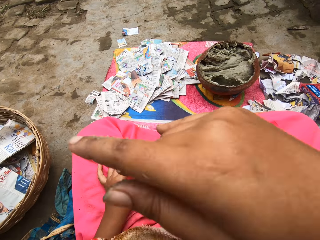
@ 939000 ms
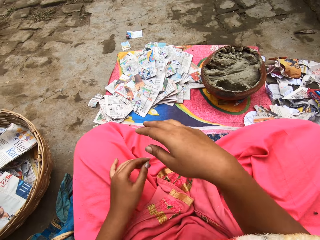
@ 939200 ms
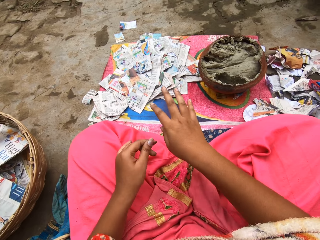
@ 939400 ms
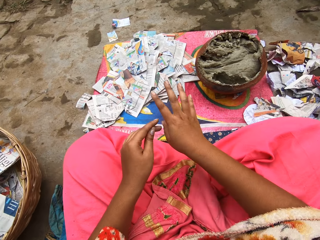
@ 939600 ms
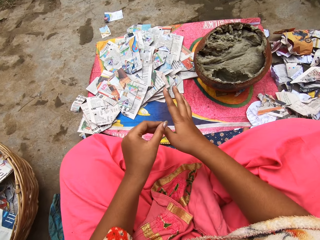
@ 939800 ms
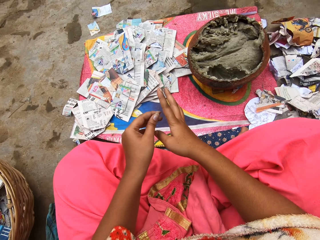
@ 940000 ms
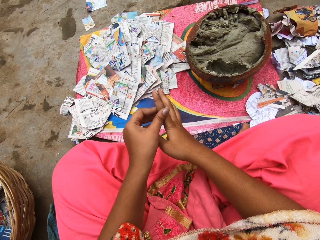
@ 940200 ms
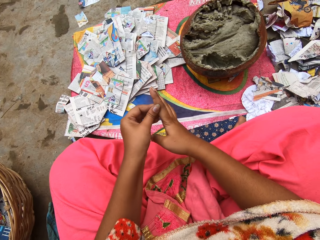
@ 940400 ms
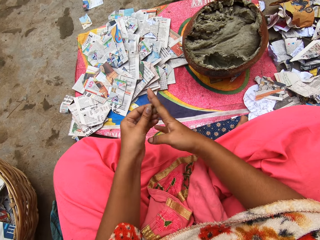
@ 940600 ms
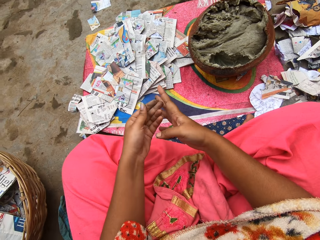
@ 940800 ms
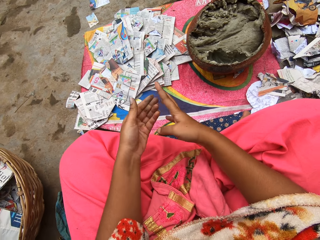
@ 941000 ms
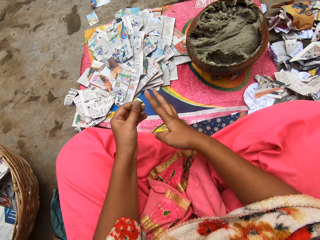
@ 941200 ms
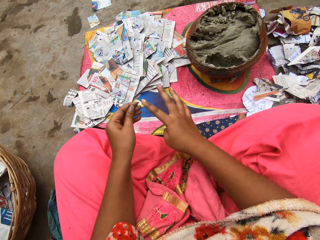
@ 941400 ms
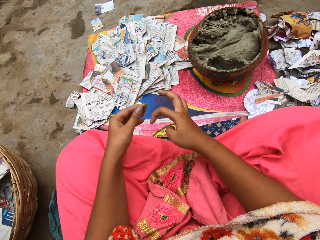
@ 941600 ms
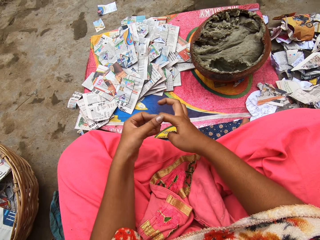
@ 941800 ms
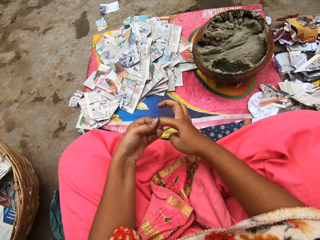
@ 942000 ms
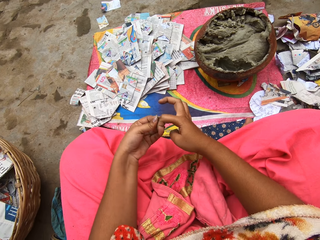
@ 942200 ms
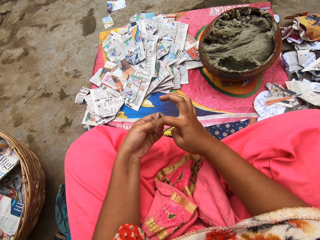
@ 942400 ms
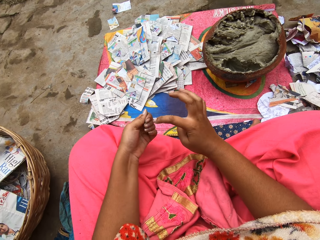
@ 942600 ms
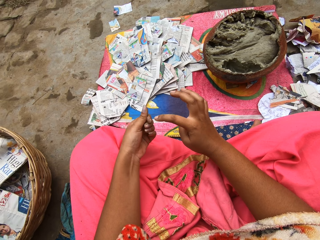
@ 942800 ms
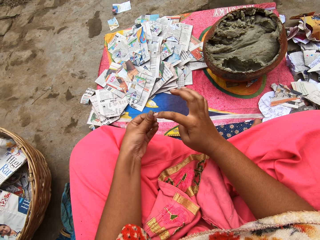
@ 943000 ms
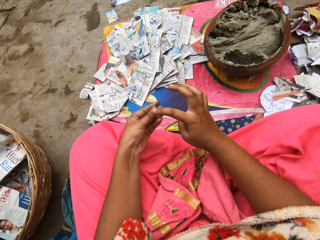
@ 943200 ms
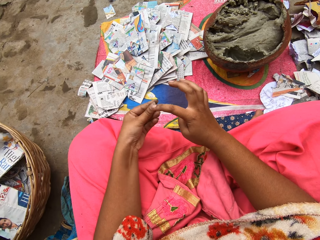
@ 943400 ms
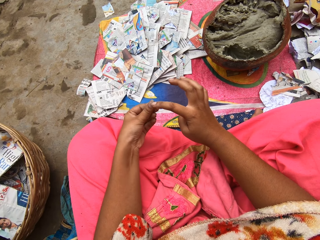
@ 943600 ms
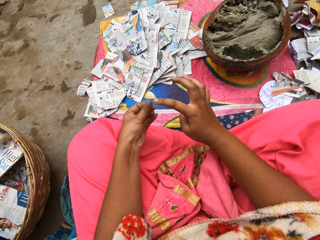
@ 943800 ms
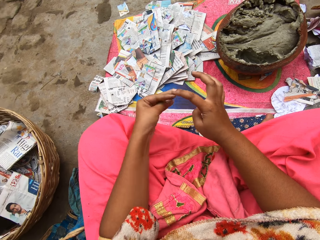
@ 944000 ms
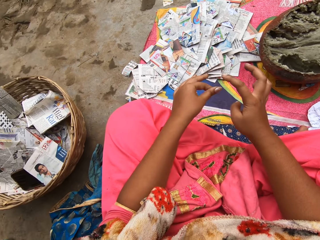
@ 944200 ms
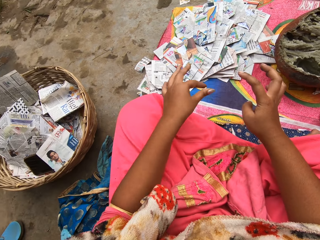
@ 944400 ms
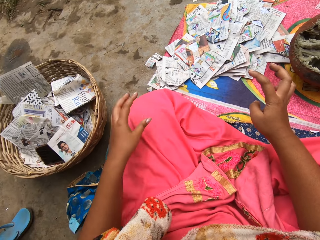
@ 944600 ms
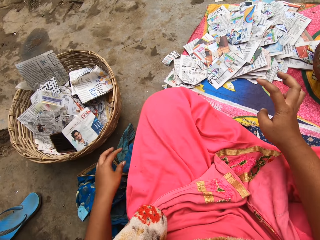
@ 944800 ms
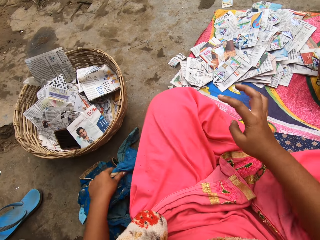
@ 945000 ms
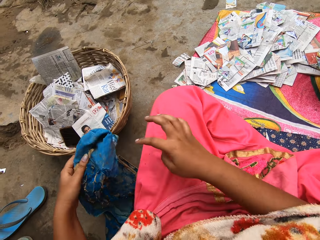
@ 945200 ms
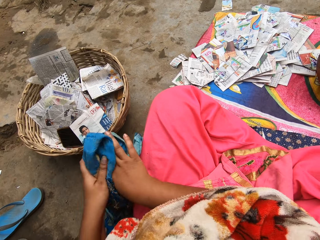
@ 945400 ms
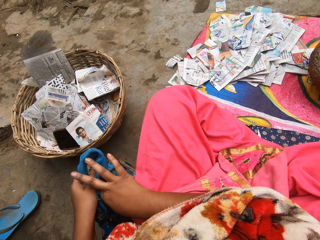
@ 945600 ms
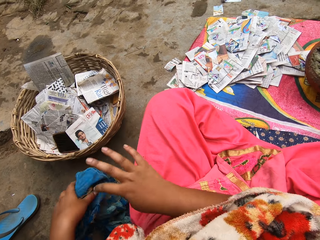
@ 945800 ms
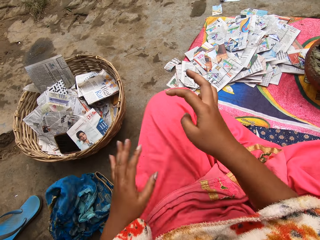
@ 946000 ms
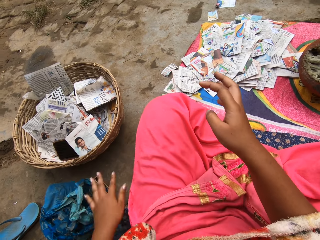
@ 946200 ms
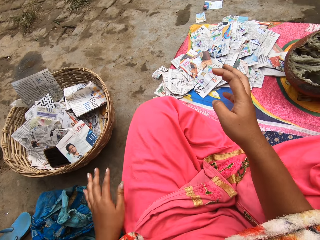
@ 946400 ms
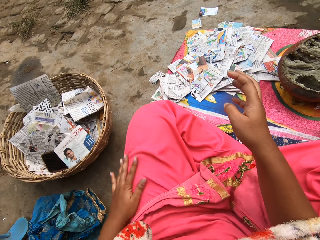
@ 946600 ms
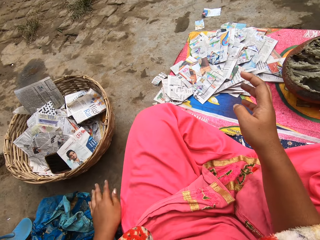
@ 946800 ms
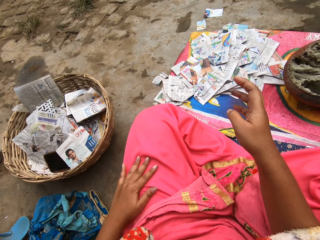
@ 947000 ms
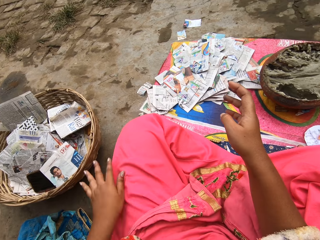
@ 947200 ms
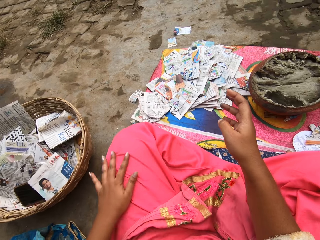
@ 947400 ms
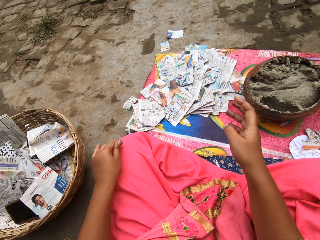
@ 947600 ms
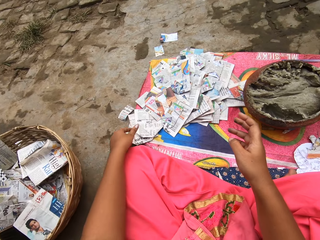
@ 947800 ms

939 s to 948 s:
The camera wearer touches her fingers against each other. She cleans her right hand with her left hand. She picks a piece of cloth or fabric from the ground with her left hand. She cleans her right hand with the piece of cloth in her left hand. She drops the fabric down. She wipes her cloth with the left hand.

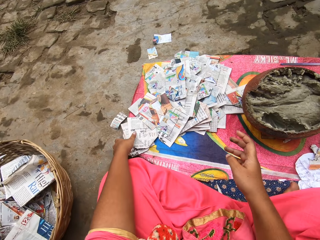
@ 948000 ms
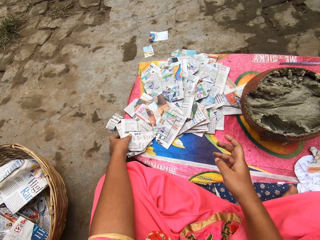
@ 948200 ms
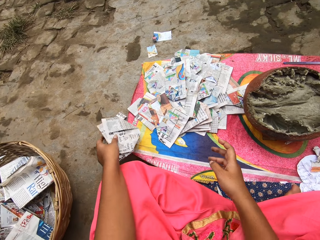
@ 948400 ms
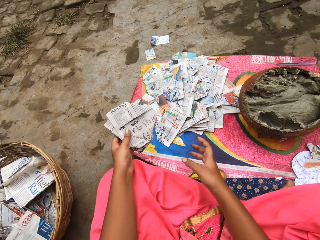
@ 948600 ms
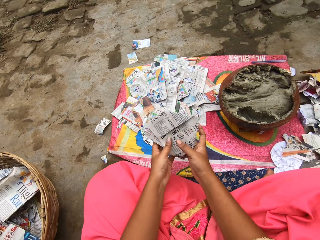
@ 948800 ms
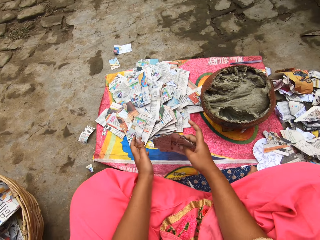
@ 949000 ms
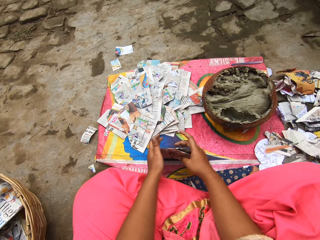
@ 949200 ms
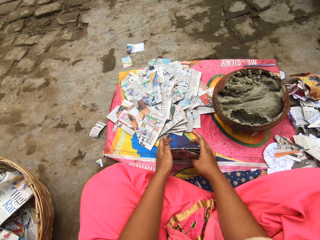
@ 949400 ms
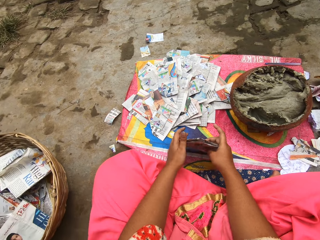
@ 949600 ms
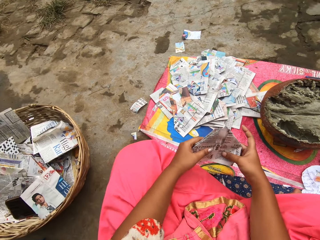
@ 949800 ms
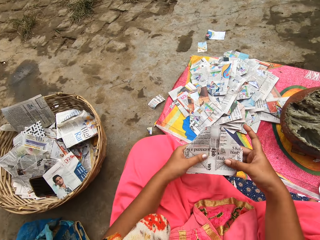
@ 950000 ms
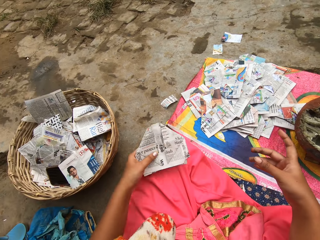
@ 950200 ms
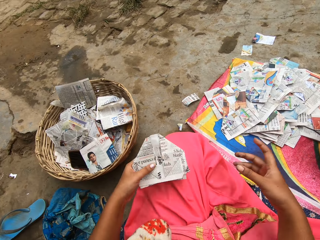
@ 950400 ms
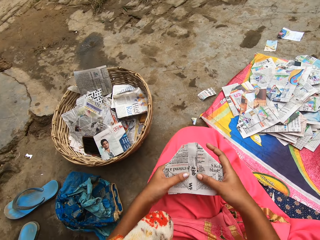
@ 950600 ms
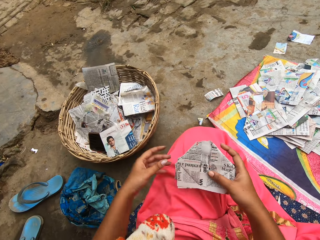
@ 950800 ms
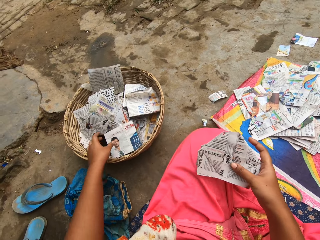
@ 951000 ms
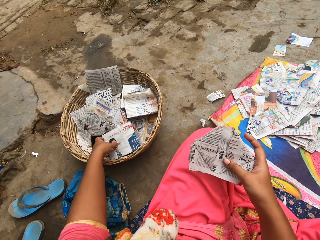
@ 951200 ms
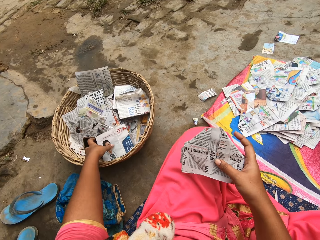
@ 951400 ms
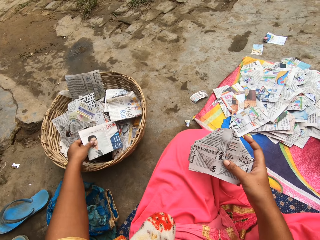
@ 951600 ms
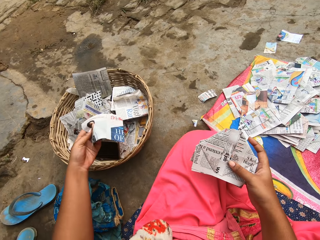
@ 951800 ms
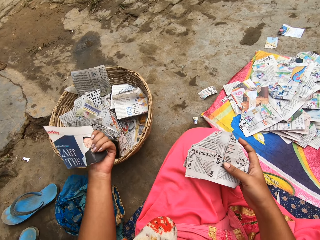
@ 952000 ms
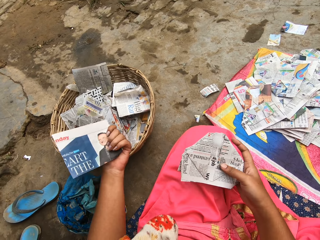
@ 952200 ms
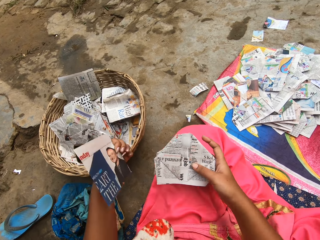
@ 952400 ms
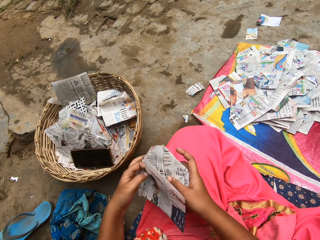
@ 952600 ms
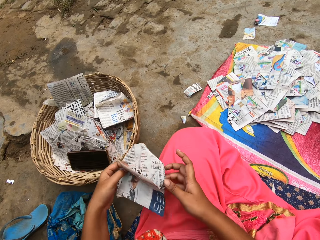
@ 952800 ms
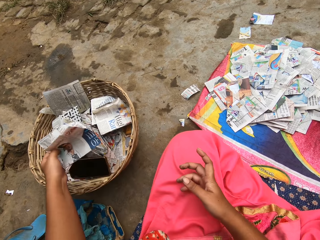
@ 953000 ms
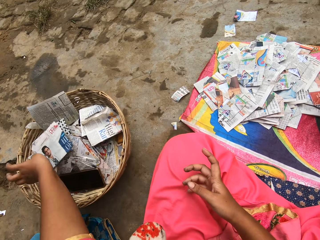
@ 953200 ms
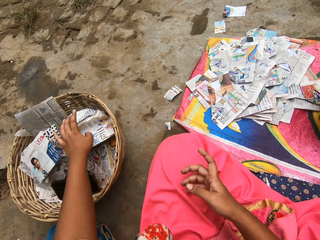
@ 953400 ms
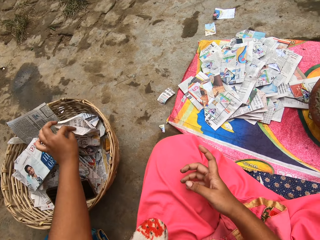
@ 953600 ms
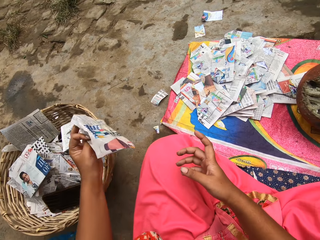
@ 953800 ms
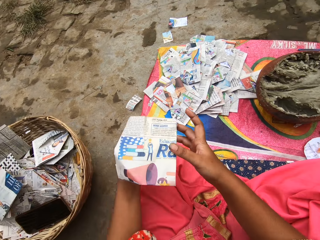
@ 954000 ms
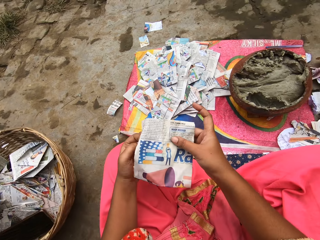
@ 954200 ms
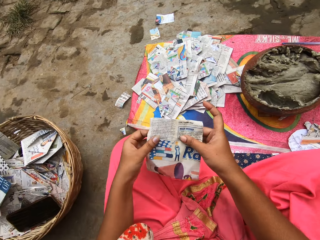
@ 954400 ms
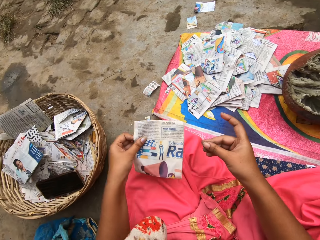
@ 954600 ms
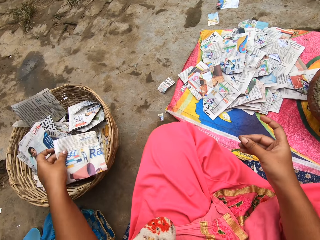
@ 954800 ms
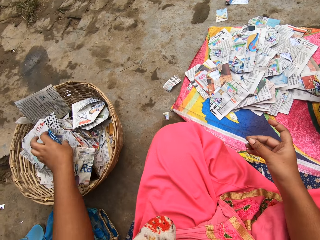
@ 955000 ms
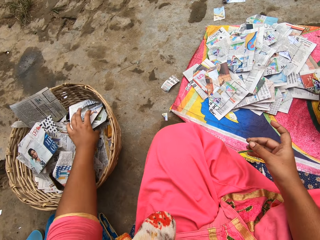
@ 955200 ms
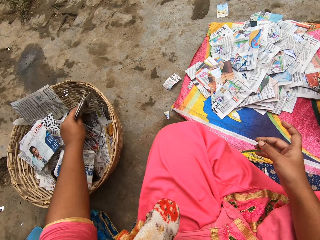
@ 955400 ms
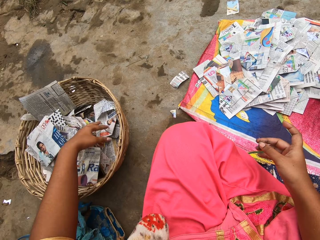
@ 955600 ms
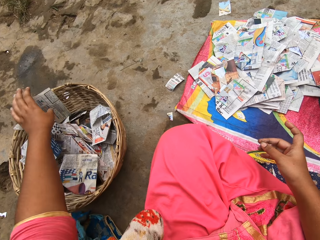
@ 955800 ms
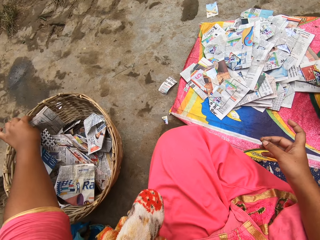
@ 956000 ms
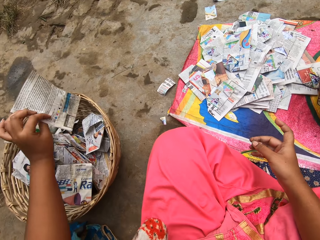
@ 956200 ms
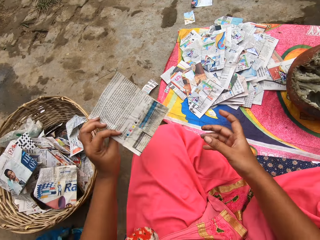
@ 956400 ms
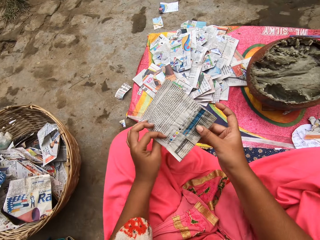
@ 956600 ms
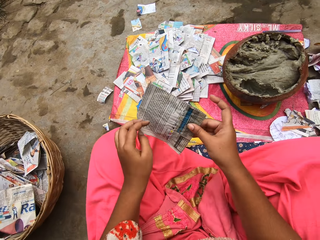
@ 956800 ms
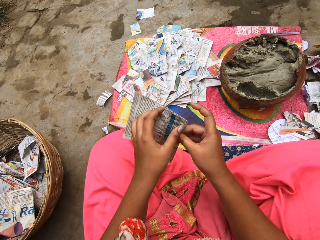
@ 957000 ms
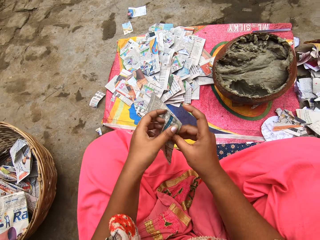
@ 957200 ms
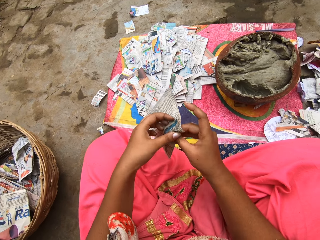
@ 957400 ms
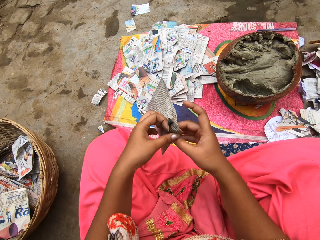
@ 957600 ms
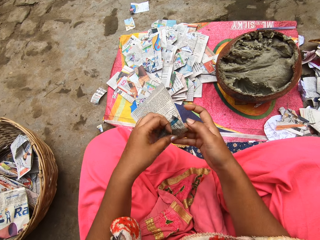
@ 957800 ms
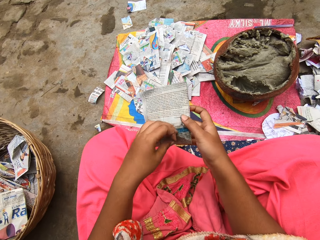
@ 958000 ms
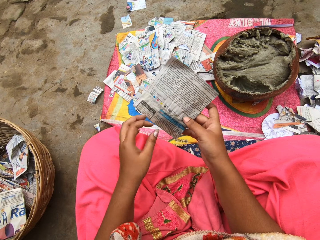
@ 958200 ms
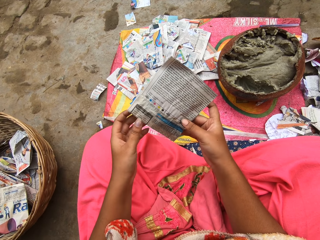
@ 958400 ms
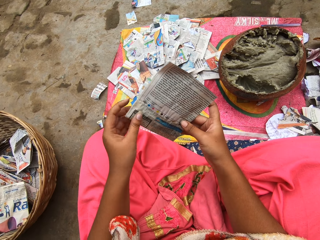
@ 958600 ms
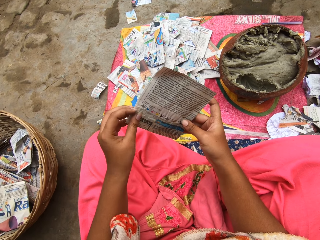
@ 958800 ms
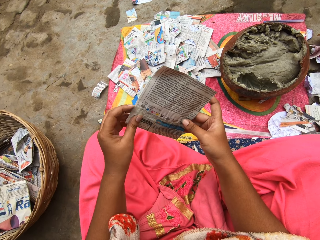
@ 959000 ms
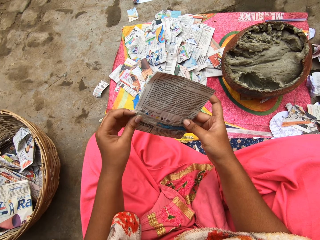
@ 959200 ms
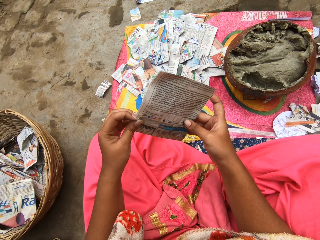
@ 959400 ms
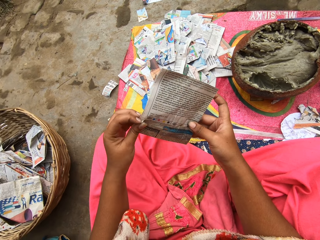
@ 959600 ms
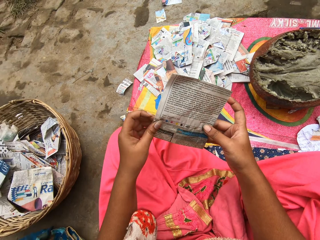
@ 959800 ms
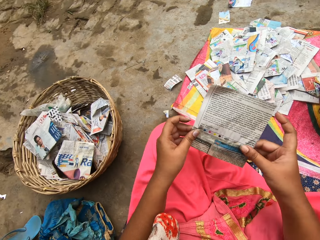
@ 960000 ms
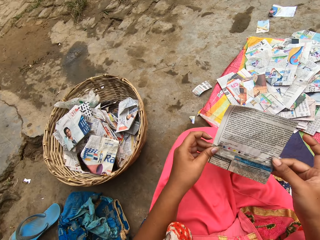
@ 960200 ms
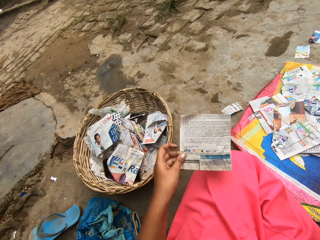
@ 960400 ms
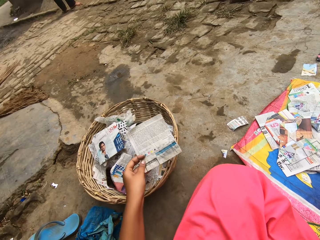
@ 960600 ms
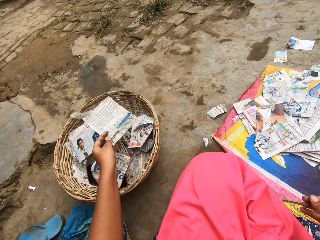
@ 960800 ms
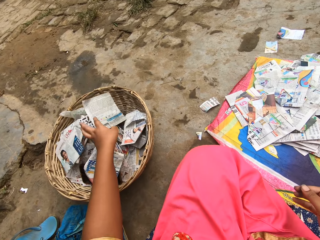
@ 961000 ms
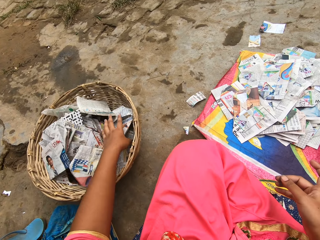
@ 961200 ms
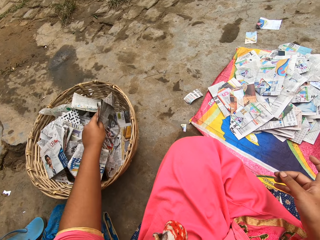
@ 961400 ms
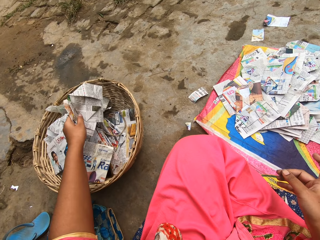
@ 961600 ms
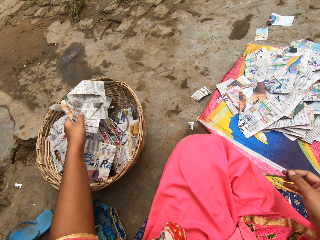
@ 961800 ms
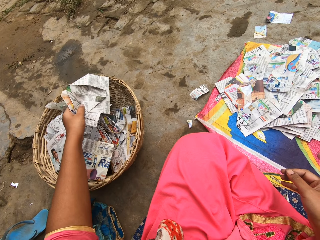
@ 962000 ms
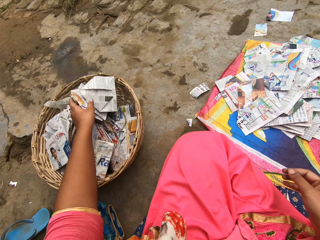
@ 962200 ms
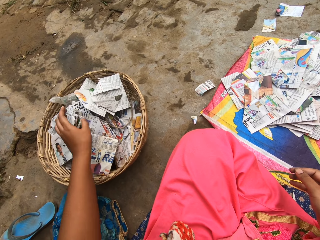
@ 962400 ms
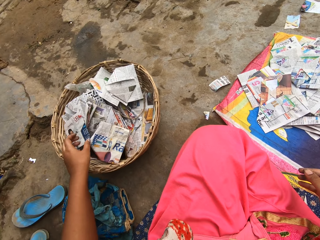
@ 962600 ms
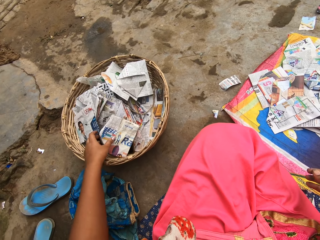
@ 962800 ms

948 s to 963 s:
The camera wearer picks pieces of paper from the sac on the ground with her left hand. She holds the papers in both hands, organises the pieces of paper with both hands, and moves the papers in the hands. She picks a piece of paper from the basket with her left hand. She looks at the paper. She holds the papers together in the left hand. She passes the pieces of paper in her left hand to her right hand. She drops the pieces of paper in her left hand into the basket. She picks a piece of paper from the basket with her left hand. She holds the piece of paper with both hands. She drops the piece of paper in the basket with her left hand. She rummages through the basket with her left hand. She touches a paper in the basket. She picks a piece of paper from the basket with her left hand. She touches the paper in the hands. She holds the piece of paper with both hands. She drops the piece of paper in the basket with her left hand. She rummages through the basket with her left hand. She touches the papers in the basket.
